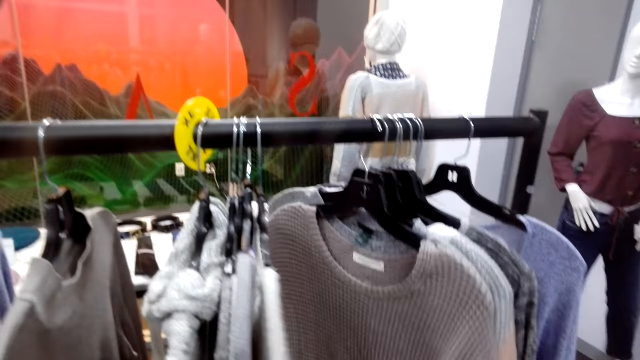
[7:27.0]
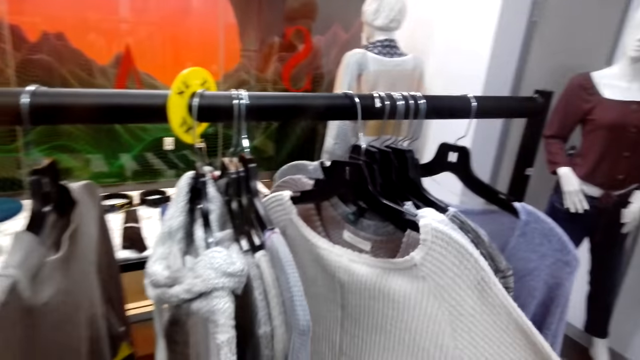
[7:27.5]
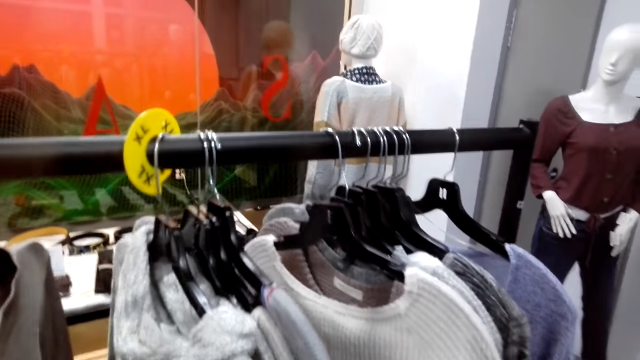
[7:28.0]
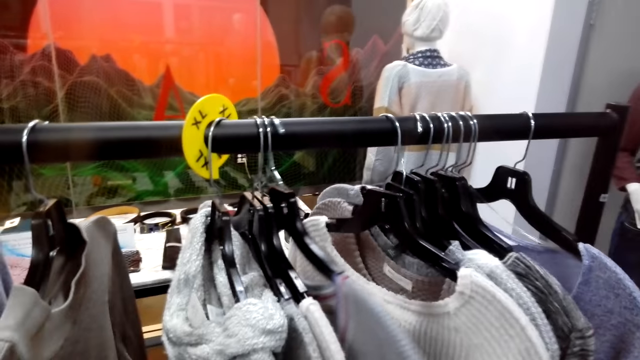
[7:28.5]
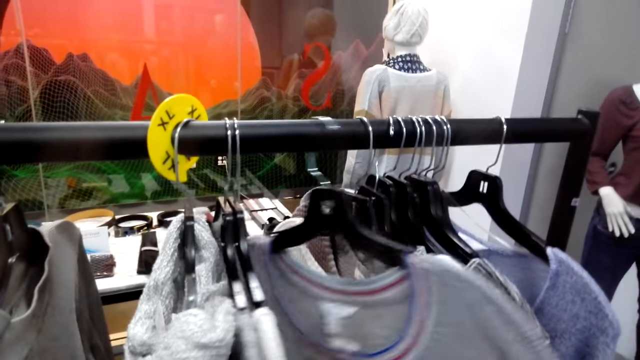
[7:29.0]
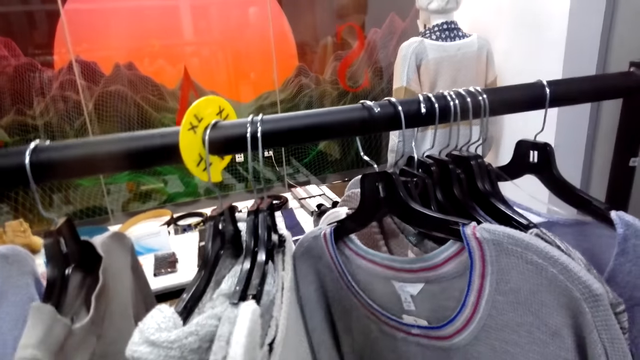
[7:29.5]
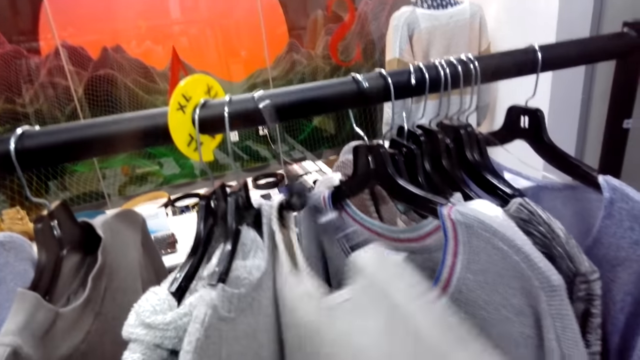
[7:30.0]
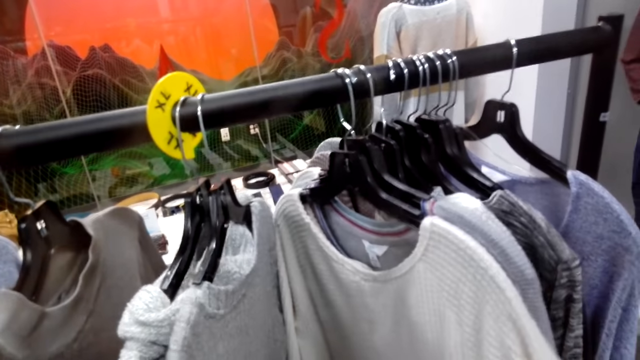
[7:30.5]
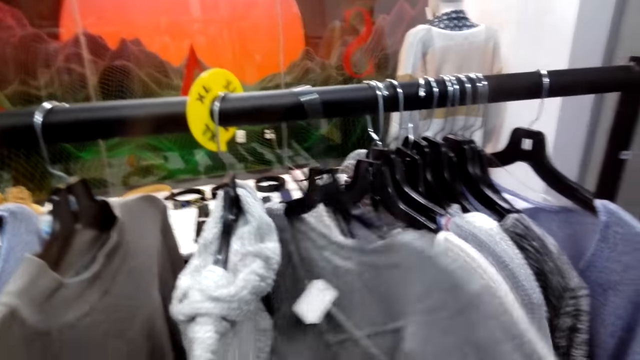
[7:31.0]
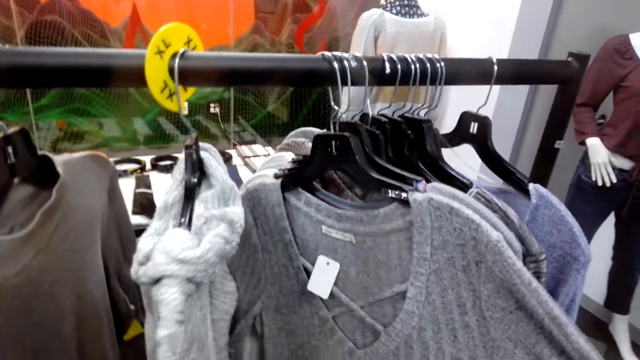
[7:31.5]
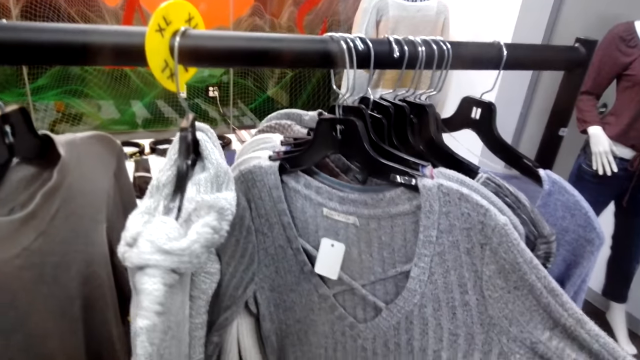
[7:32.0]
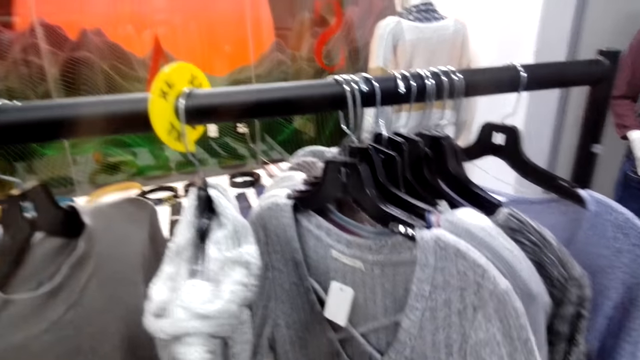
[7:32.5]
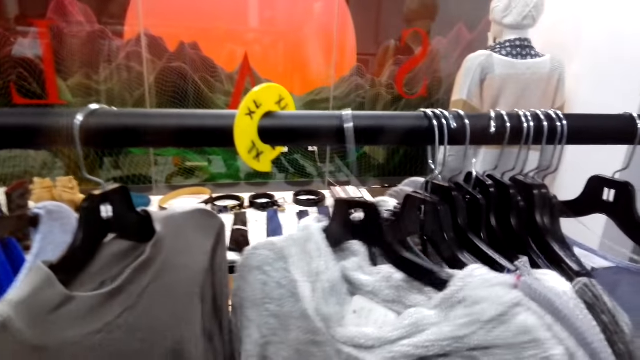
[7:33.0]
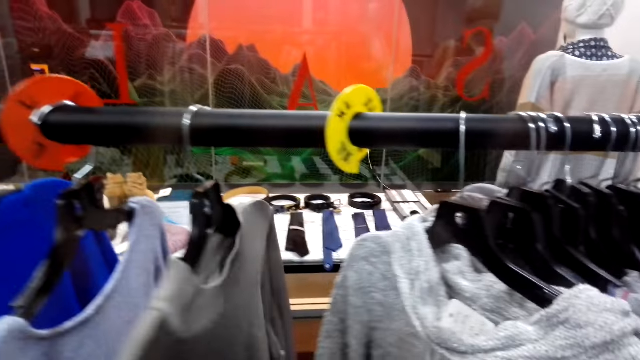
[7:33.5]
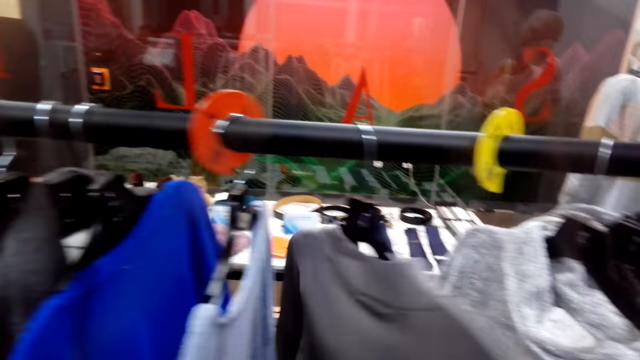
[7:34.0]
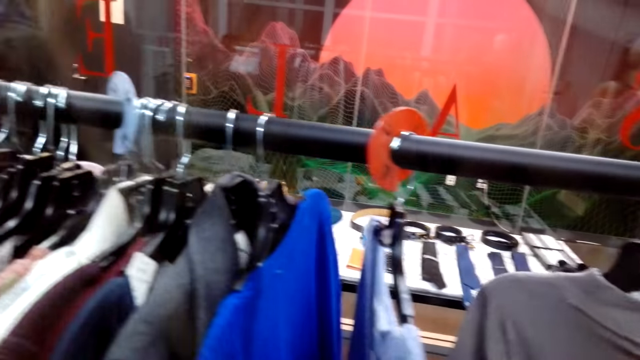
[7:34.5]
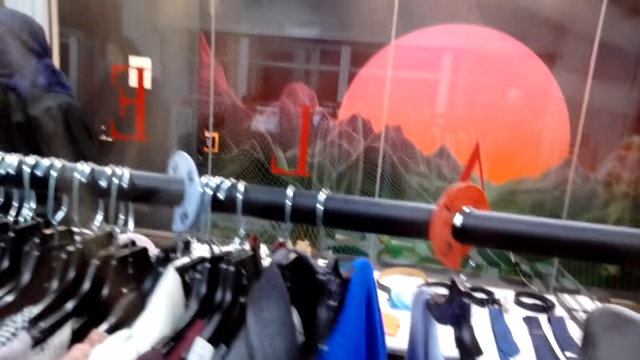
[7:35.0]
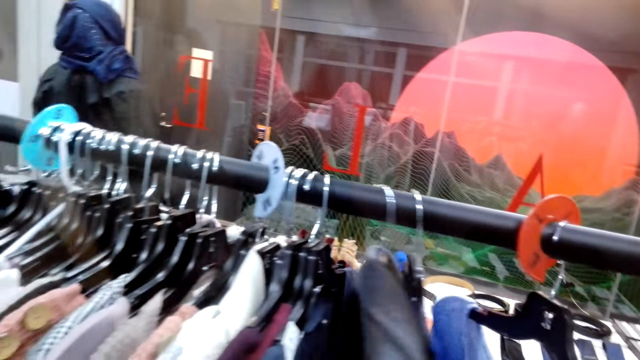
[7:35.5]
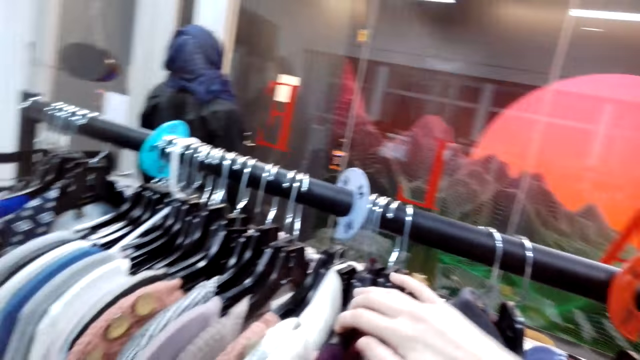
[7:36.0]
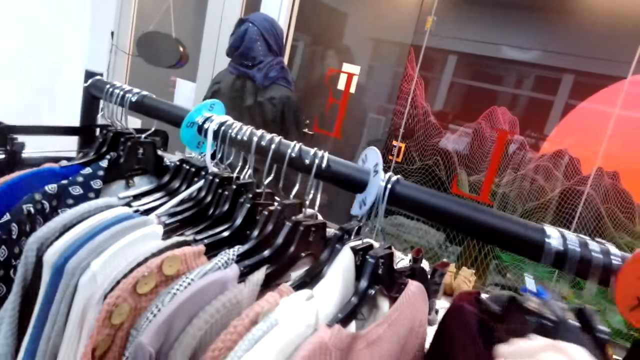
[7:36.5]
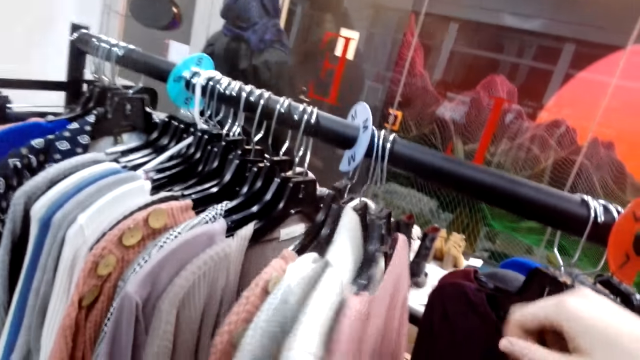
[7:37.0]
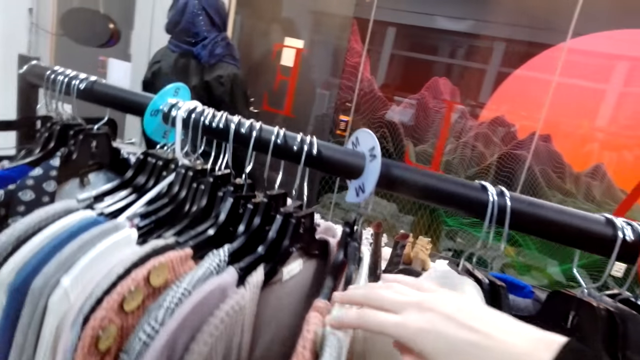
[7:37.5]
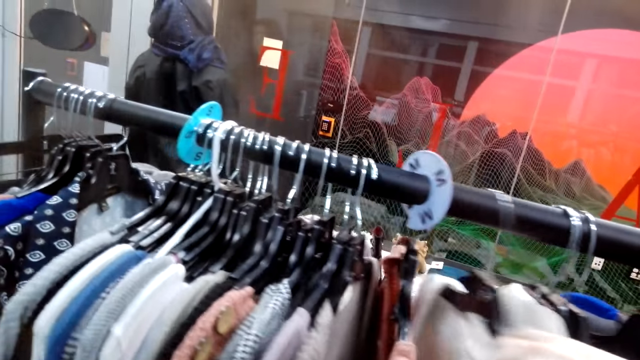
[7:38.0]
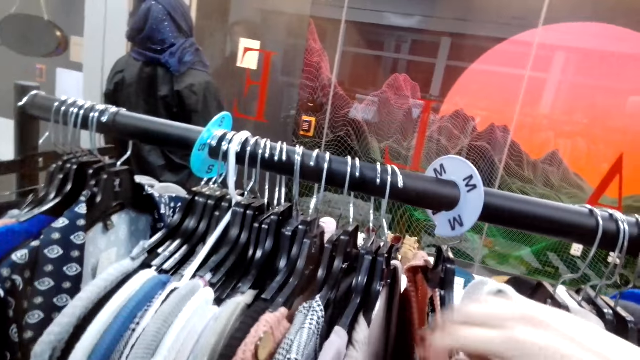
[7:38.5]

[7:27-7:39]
The camera wearer turns to the side. They hold clothes on a hanger.

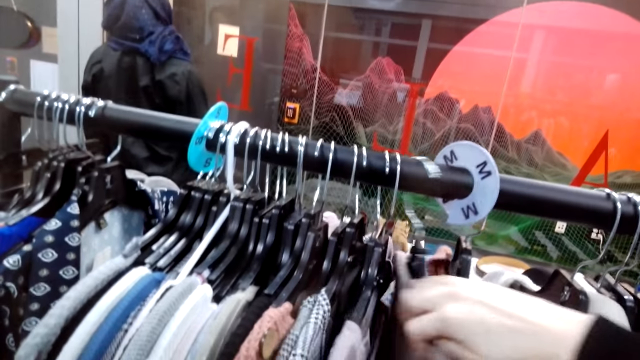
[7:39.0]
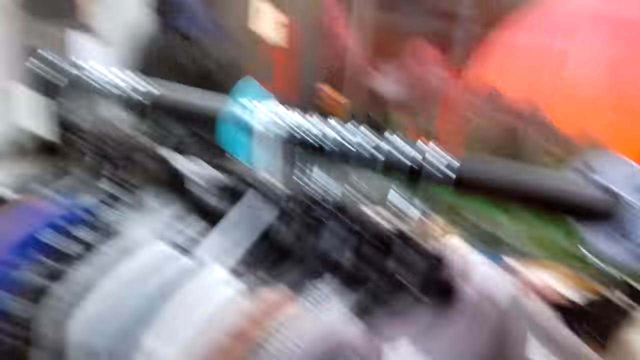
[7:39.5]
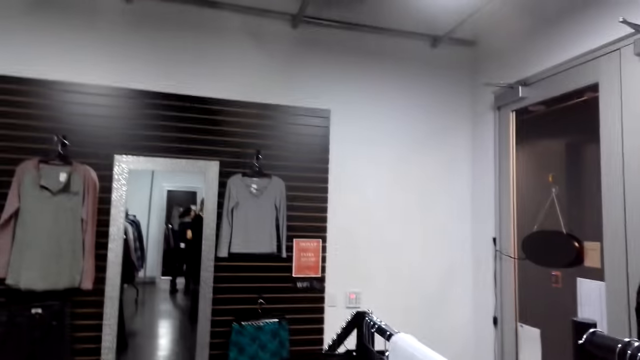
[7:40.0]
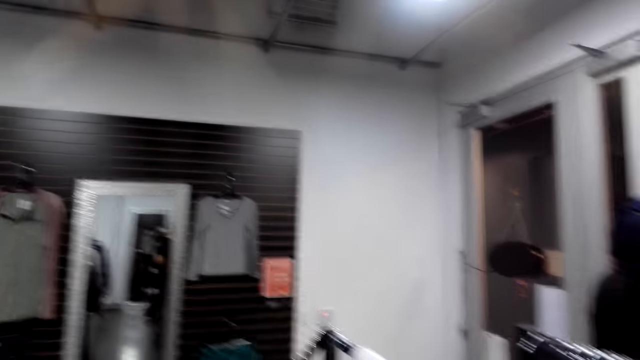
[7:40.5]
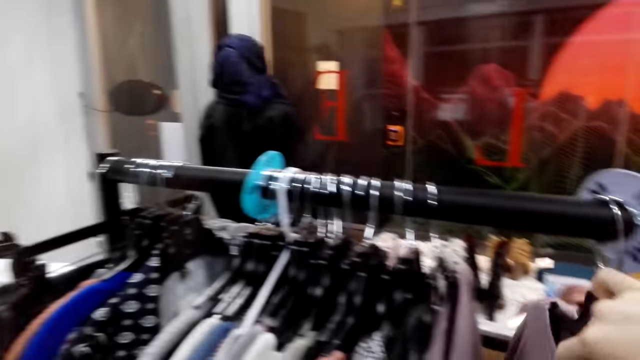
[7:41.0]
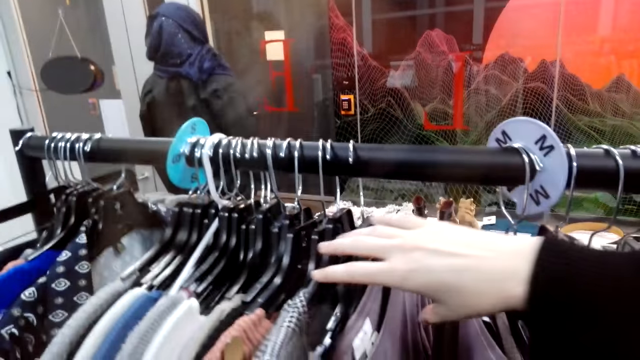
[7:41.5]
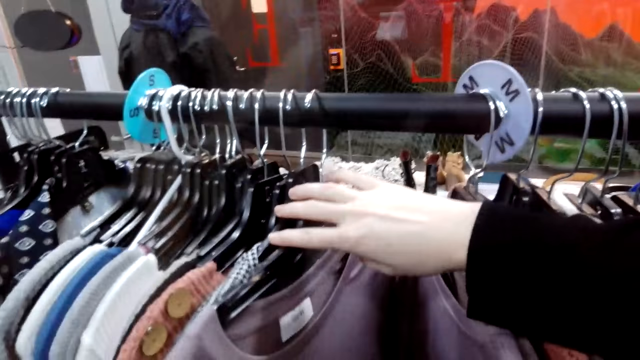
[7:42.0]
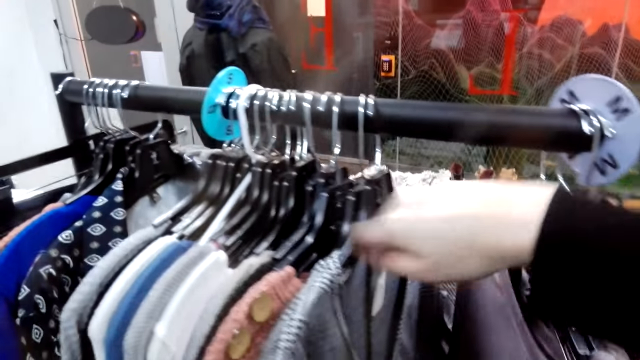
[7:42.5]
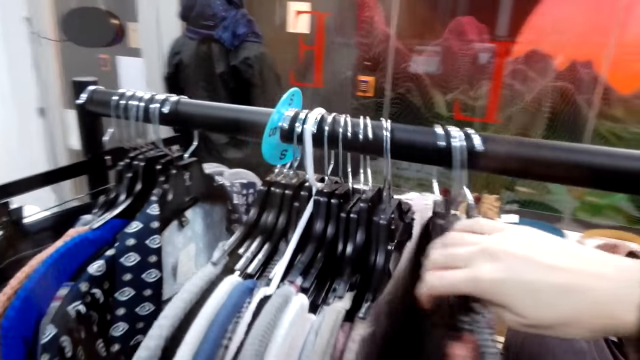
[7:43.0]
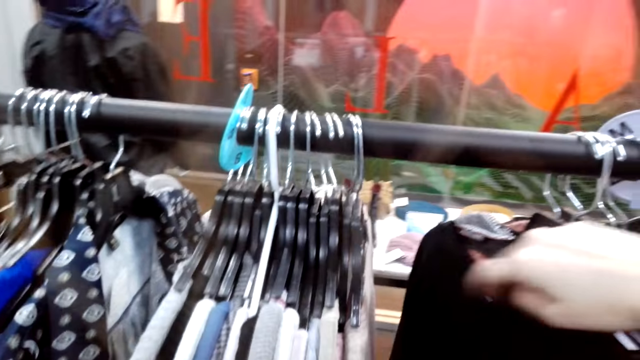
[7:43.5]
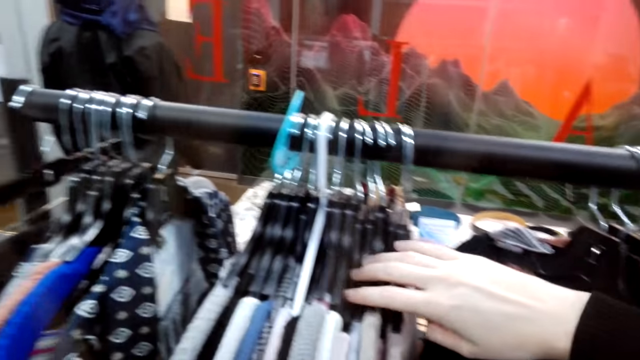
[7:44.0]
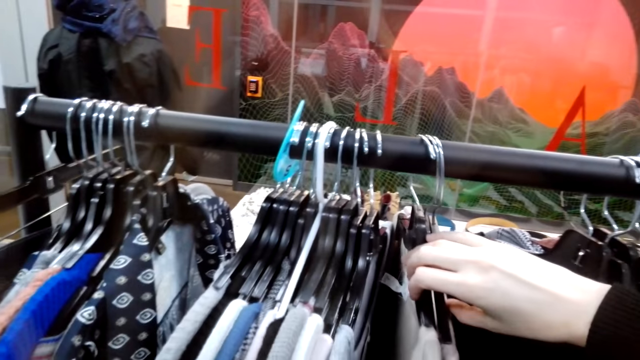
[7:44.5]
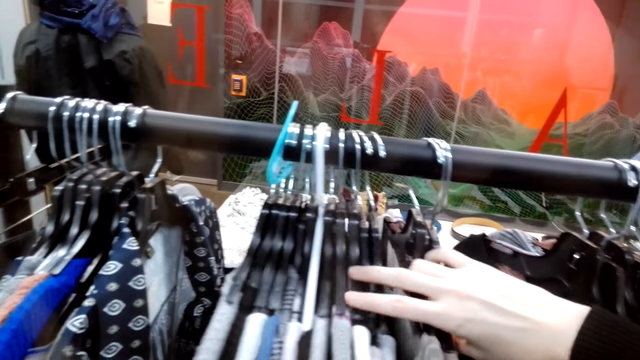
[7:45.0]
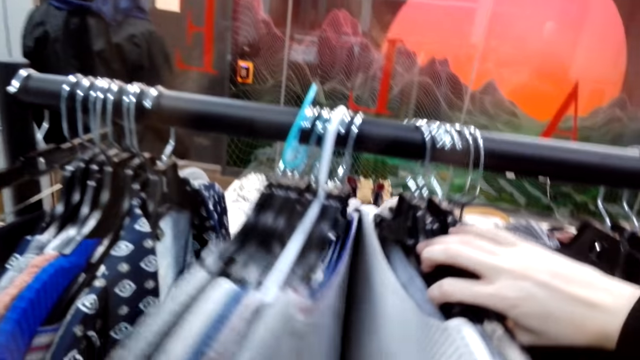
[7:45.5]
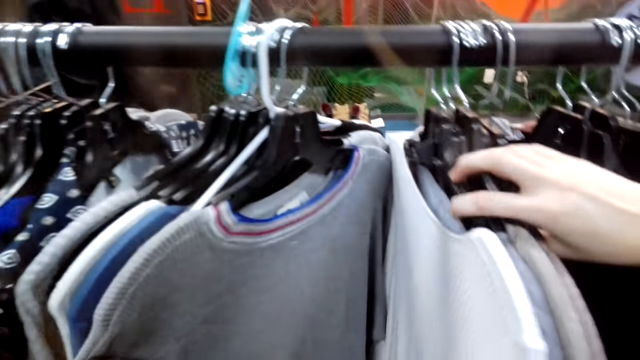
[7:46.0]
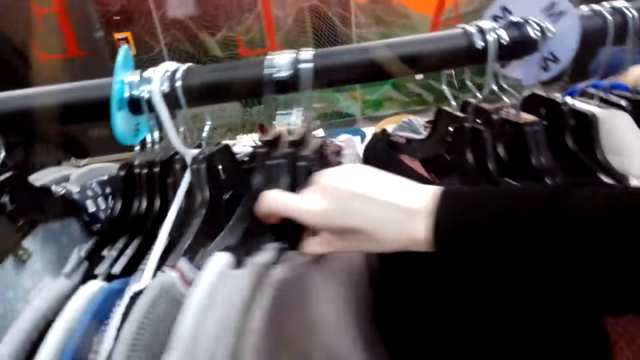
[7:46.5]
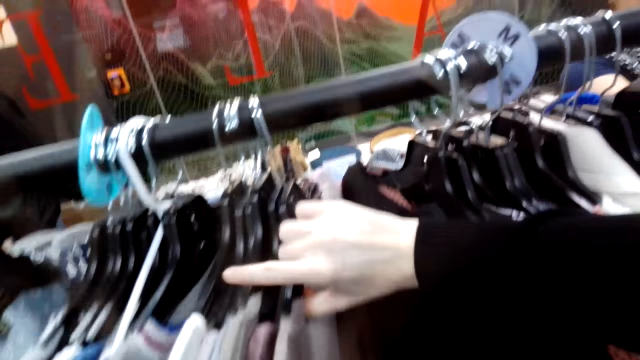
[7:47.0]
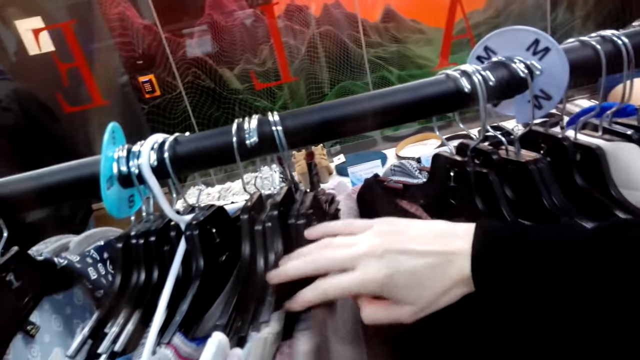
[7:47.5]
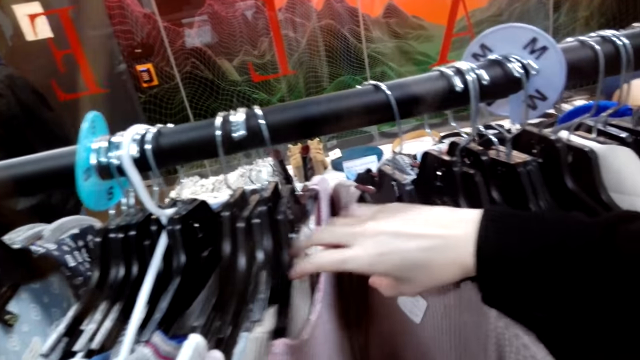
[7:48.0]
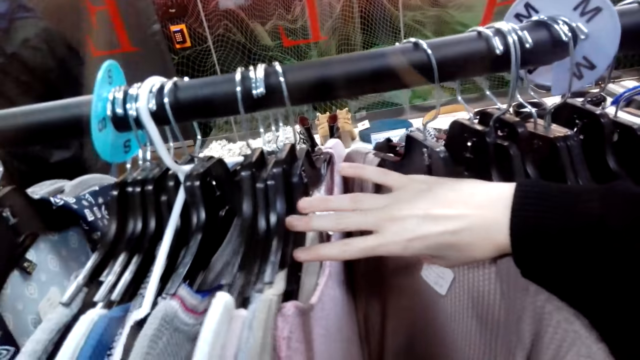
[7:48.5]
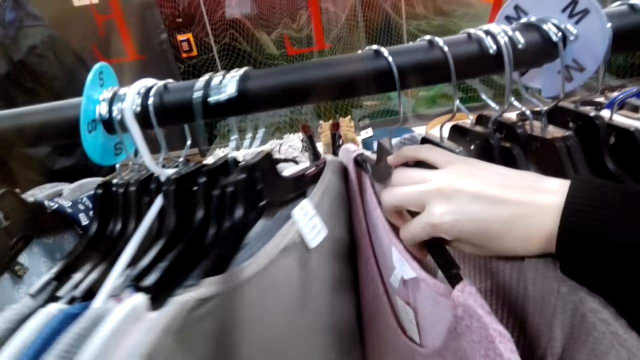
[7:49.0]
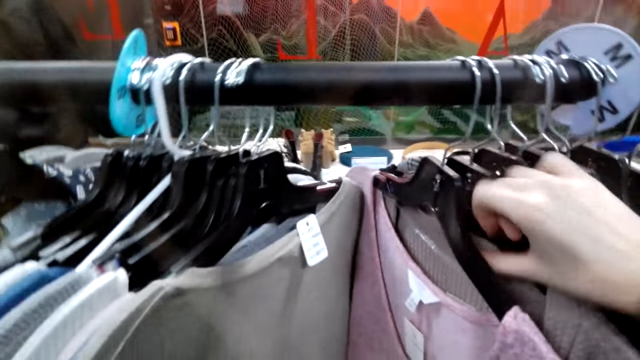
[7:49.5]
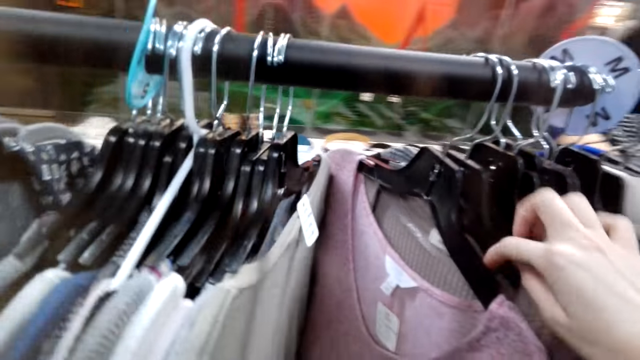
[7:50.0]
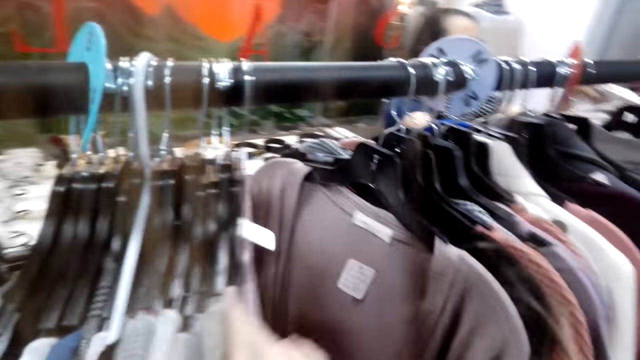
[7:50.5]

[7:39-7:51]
The camera wearer turns to the side. They hold clothes on a hanger.
